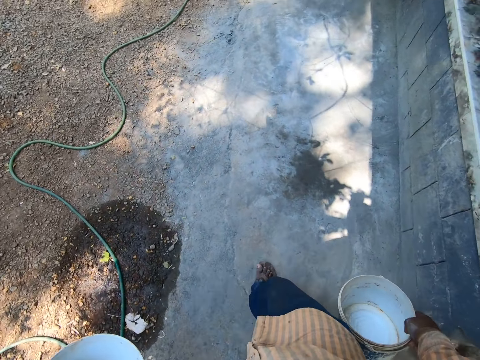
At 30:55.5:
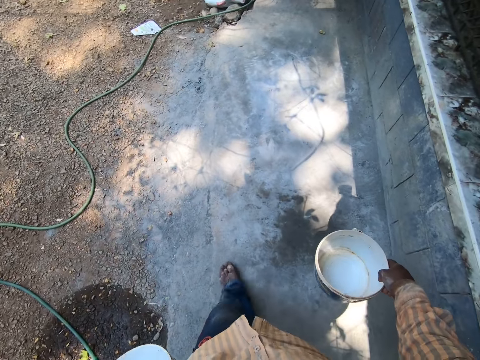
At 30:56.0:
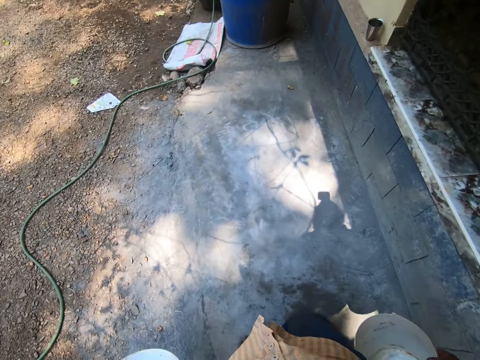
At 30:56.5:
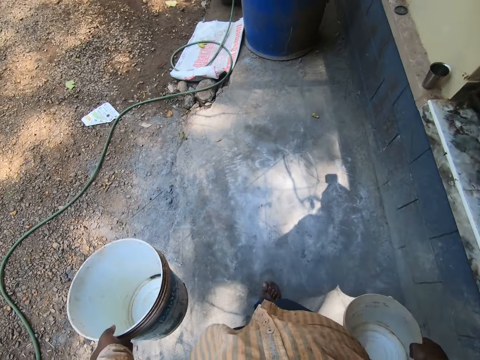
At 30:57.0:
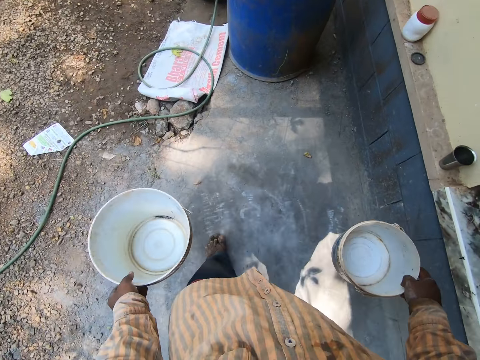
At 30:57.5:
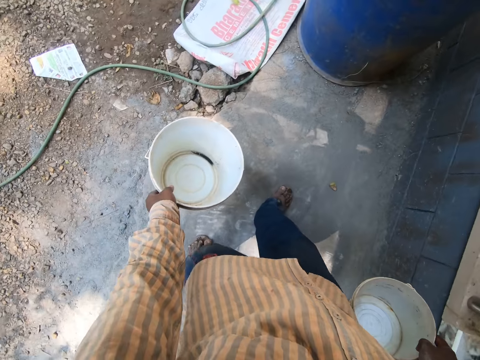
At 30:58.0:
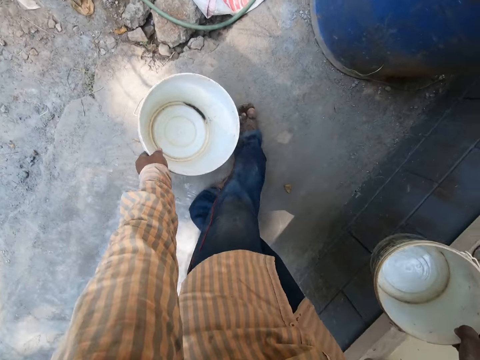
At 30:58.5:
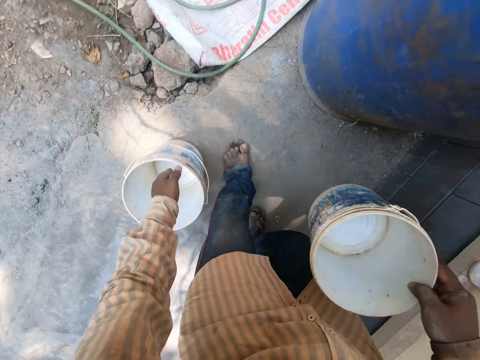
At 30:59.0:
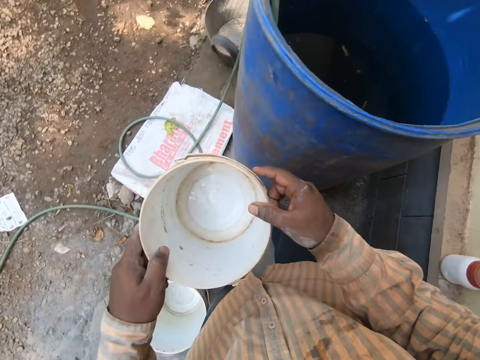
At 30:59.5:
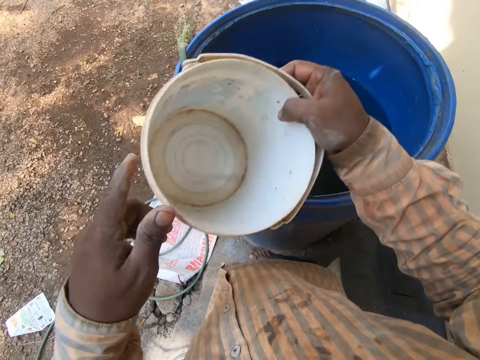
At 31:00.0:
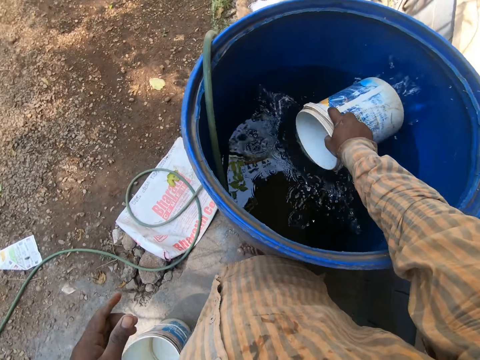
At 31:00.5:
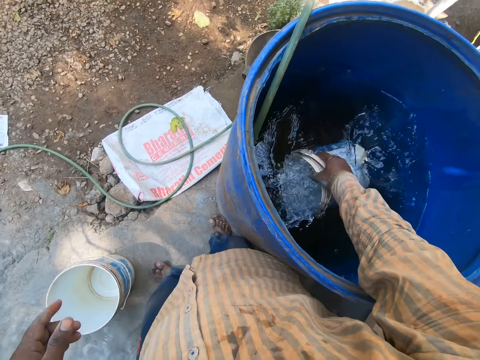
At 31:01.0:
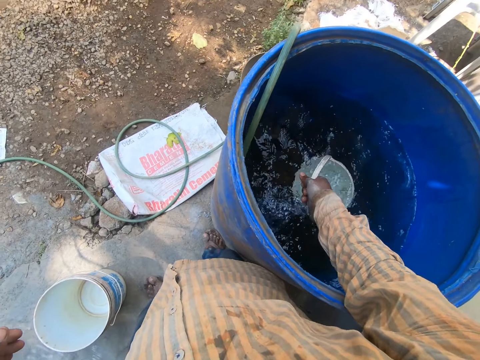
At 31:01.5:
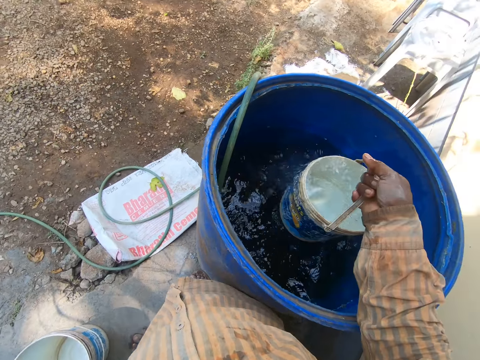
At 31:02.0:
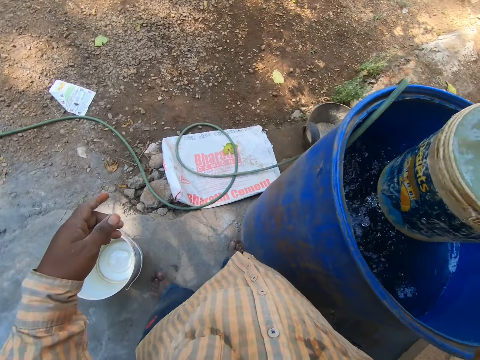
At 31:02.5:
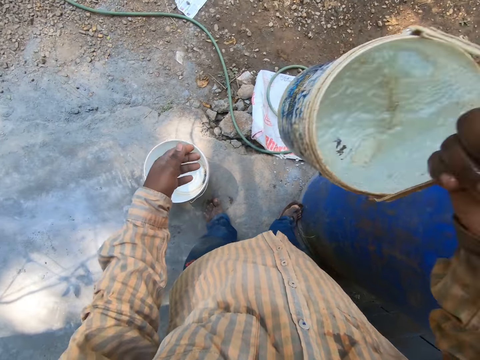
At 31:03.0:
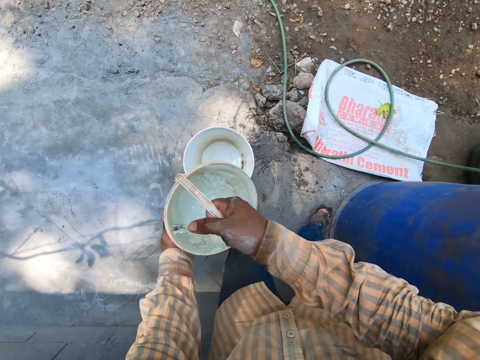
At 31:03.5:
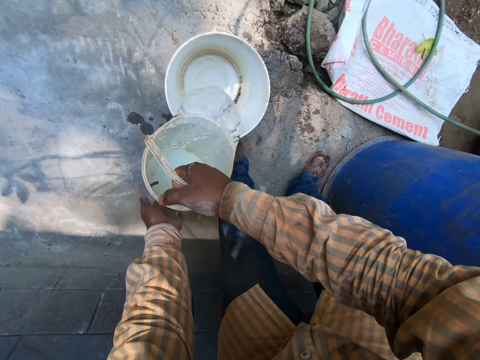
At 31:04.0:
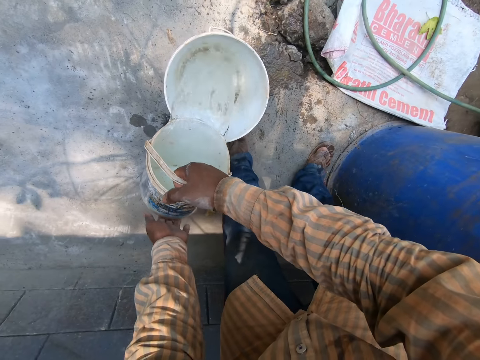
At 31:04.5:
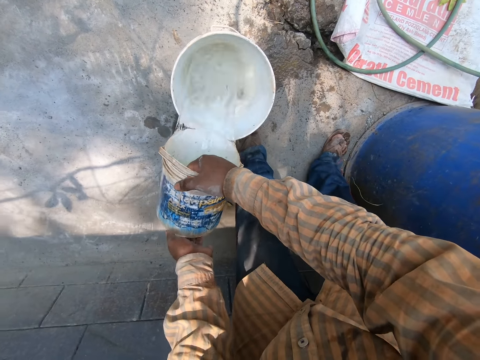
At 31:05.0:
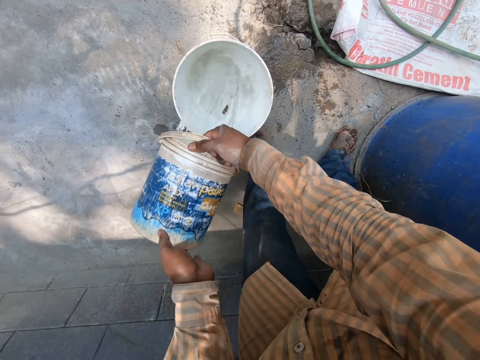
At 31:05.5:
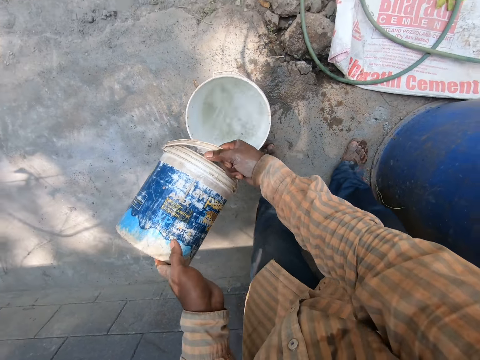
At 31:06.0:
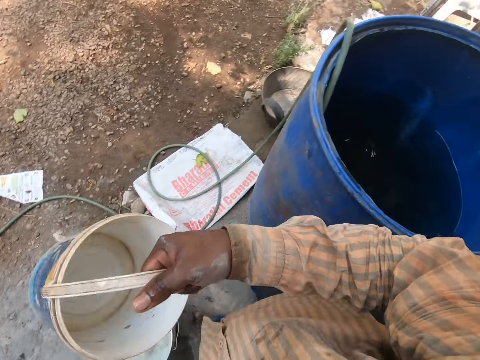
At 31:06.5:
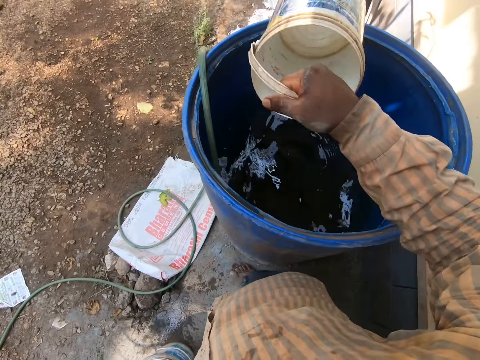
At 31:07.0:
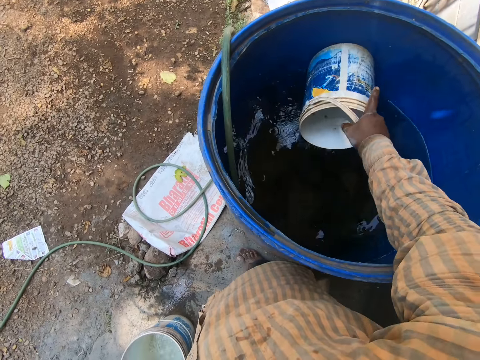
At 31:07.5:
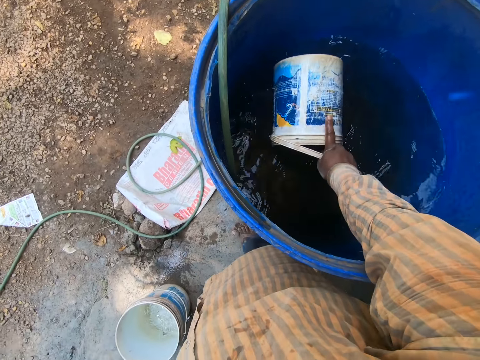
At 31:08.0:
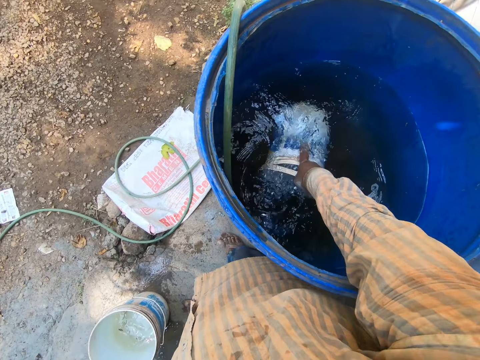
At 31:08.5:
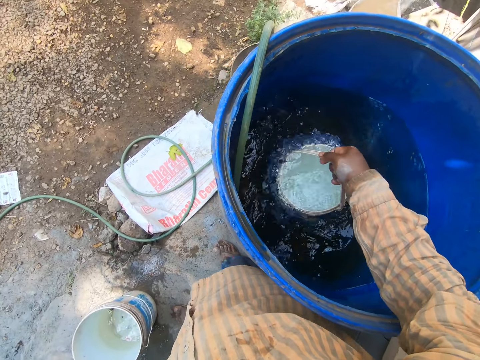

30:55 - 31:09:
The camera wearer places the bucket on the floor with his left hand. He holds the bucket with both hands. He holds the bucket with his right hand. He fetches water from a rubber drum on the floor with the bucket in his right hand. He holds the bucket with both hands. He pours the water from the bucket in the bucket on the floor with both hands. He holds the bucket with his right hand. He fetches water from the rubber drum on the floor with the bucket in his right hand.

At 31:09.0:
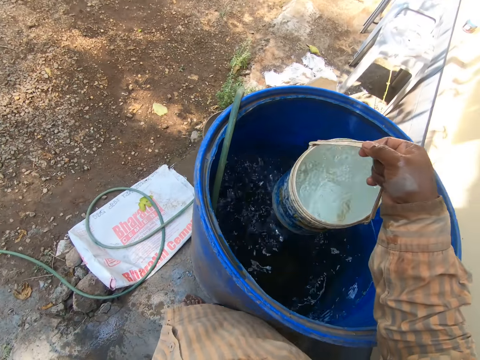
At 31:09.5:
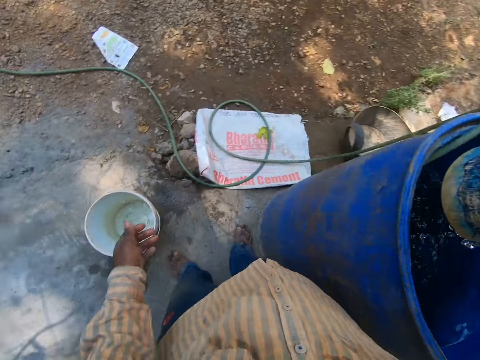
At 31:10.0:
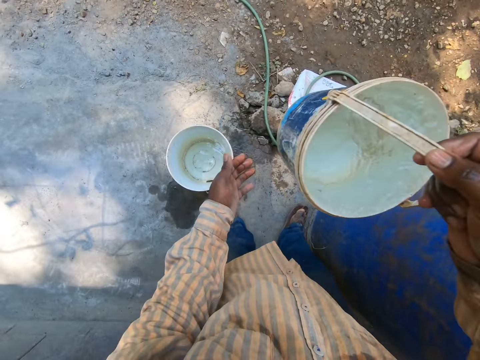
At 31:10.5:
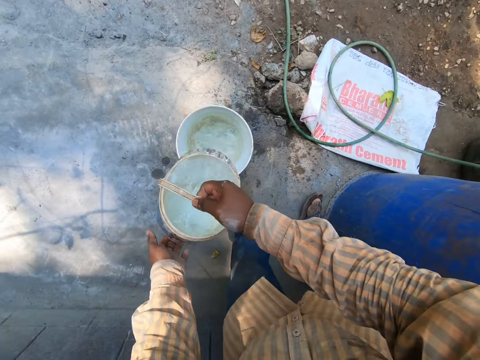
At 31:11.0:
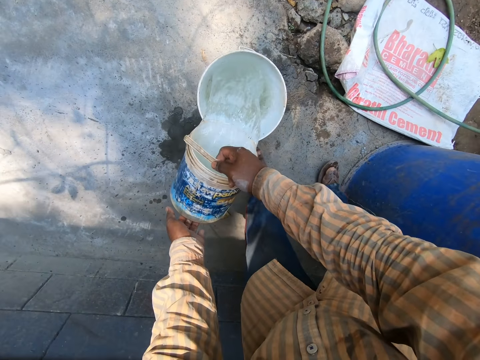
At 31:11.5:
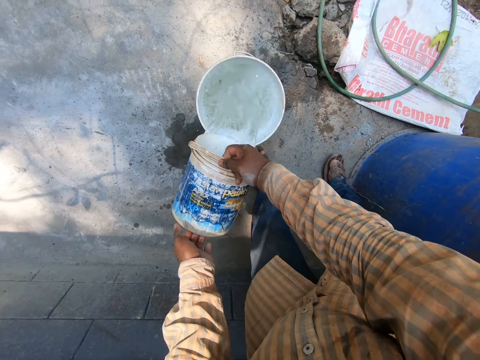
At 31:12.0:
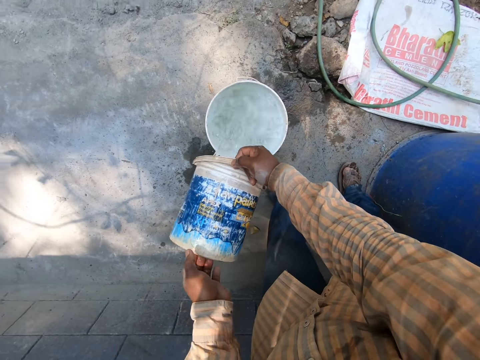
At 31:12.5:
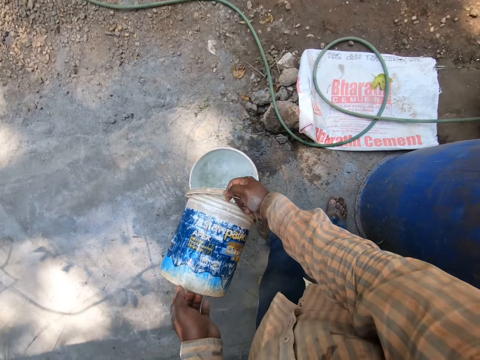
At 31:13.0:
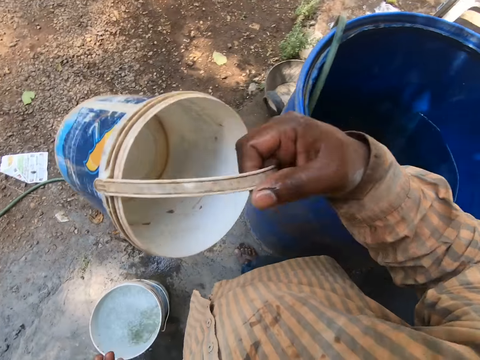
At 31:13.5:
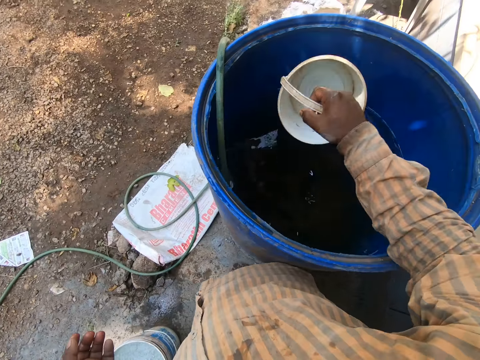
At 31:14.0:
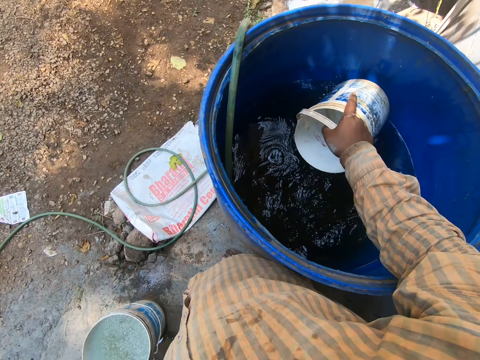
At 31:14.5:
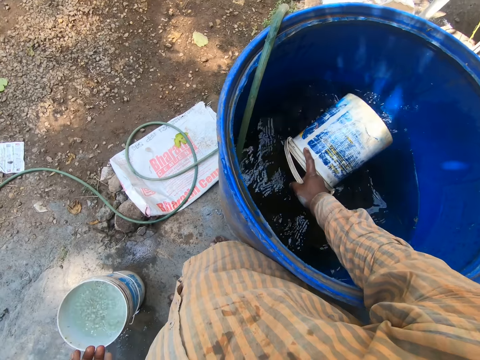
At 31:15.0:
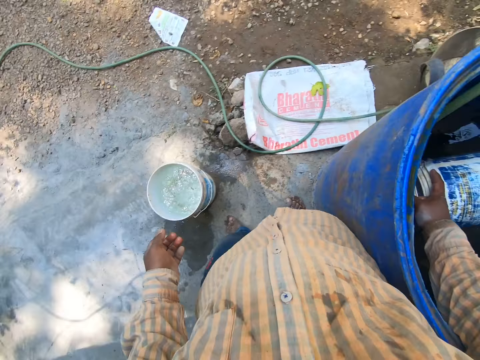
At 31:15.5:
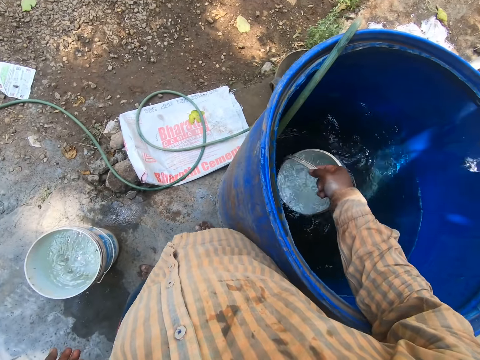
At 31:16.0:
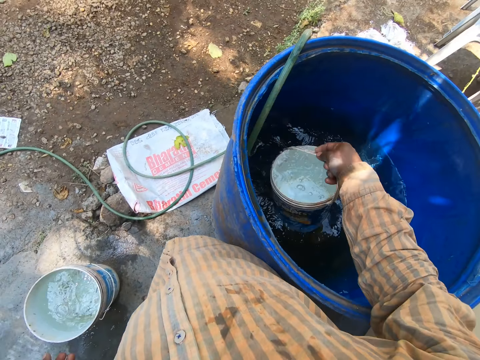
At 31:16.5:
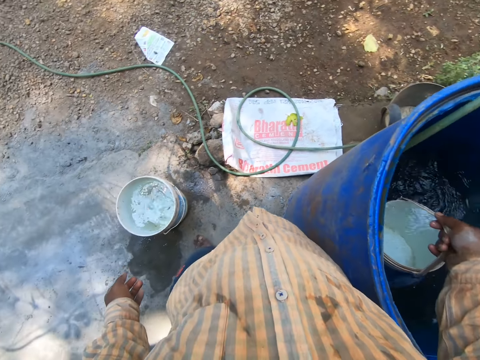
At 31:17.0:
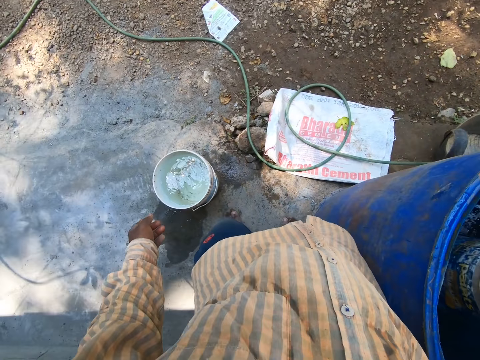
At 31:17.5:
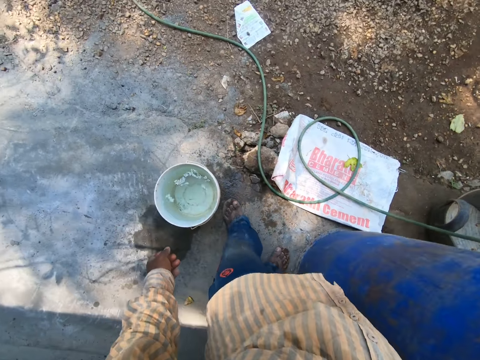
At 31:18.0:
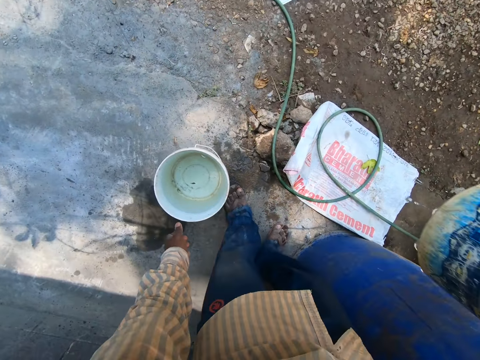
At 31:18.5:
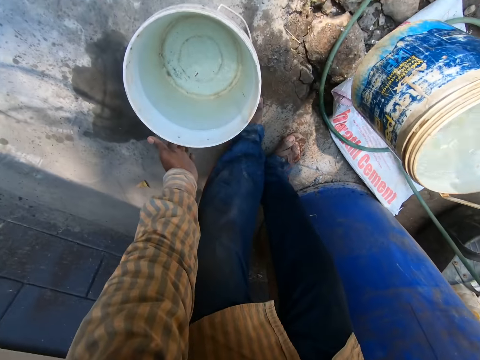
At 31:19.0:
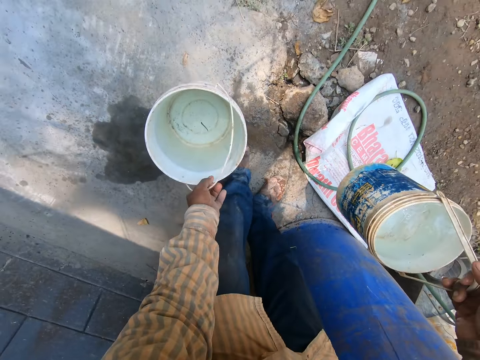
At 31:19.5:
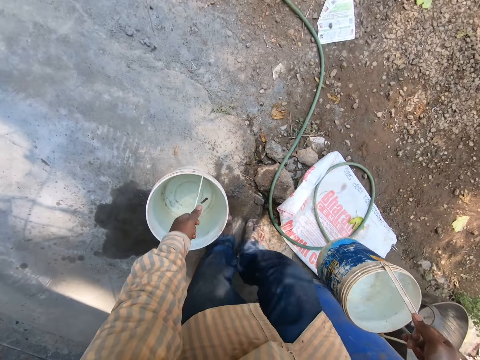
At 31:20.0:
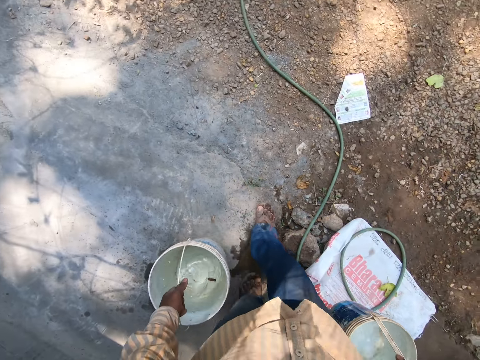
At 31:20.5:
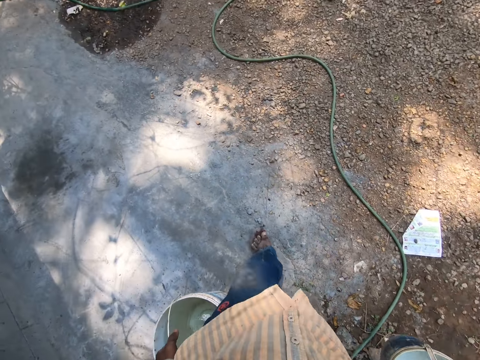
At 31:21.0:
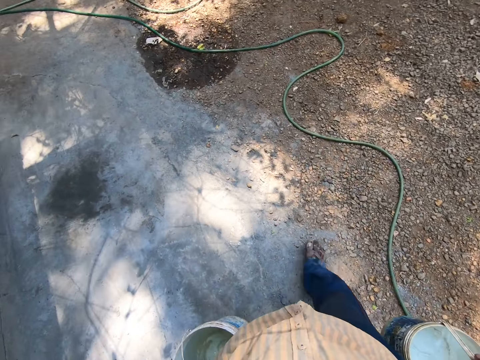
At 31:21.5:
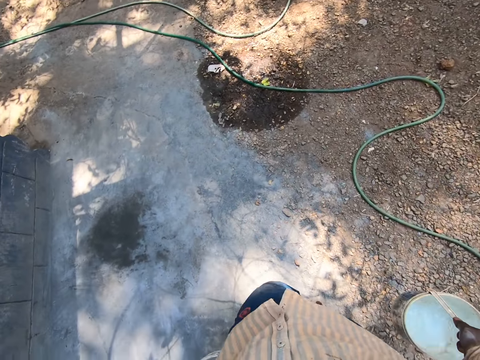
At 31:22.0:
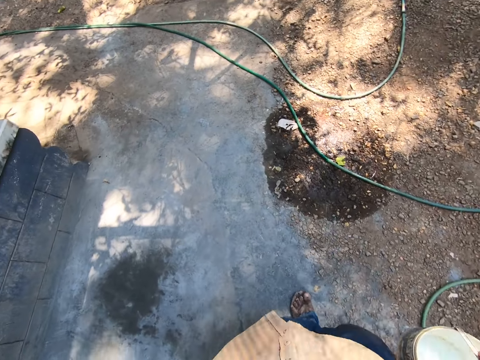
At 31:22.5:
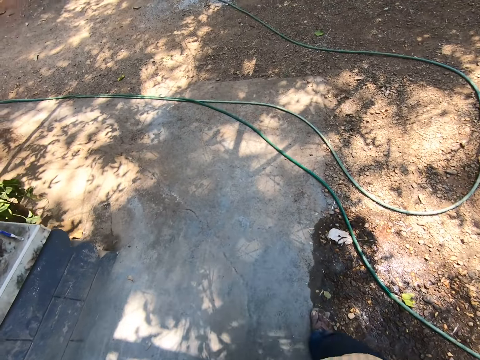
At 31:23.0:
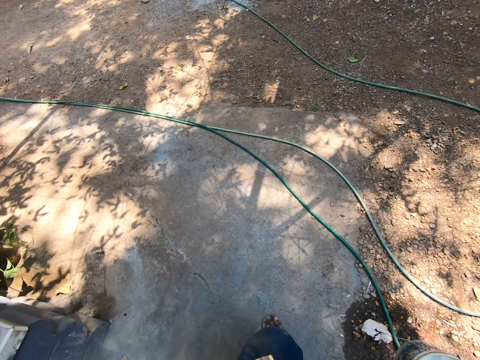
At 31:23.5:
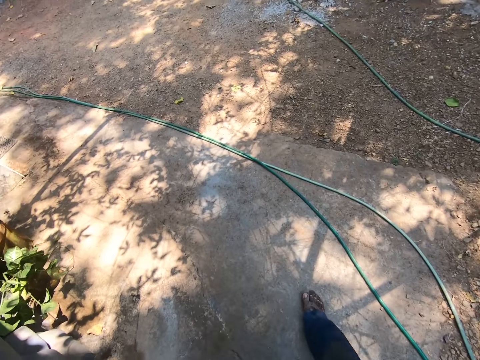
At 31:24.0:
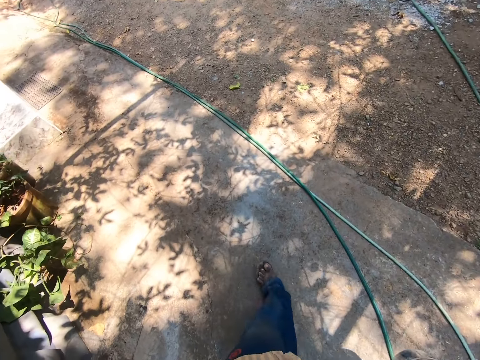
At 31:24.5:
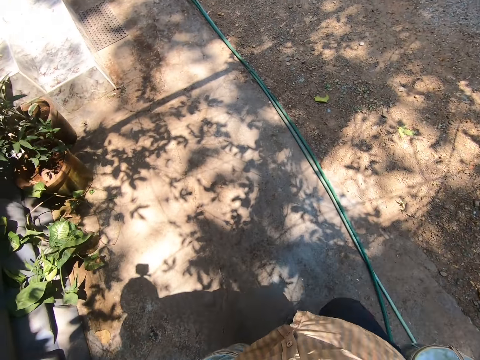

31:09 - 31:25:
The camera wearer holds the bucket with both hands. He pours the water from the bucket in the bucket on the floor with both hands. He holds the bucket with his right hand. He fetches water from the rubber drum on the floor with the bucket in his right hand. He holds the bucket on the floor with his left hand. He picks up the bucket on the floor. He carries the bucket from the floor with his left hand. He walks in the compound.
